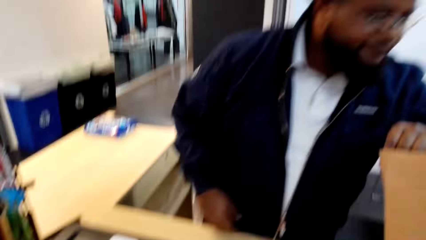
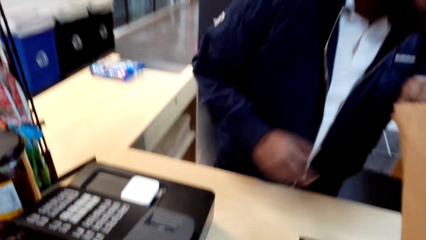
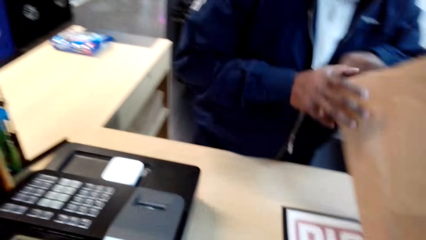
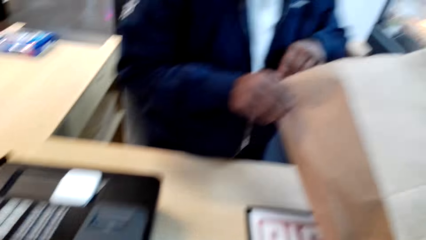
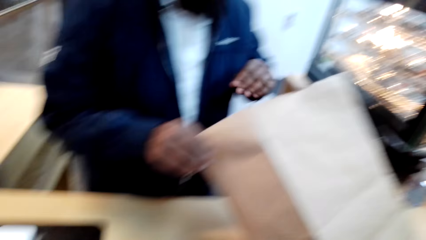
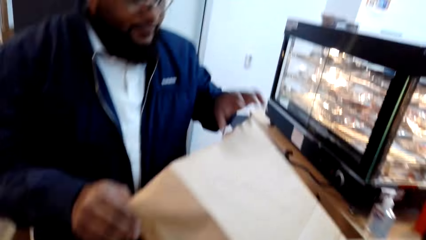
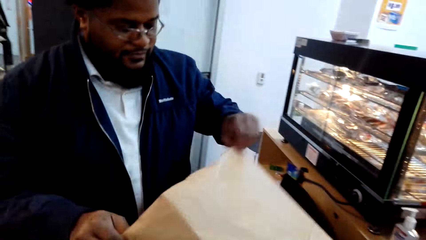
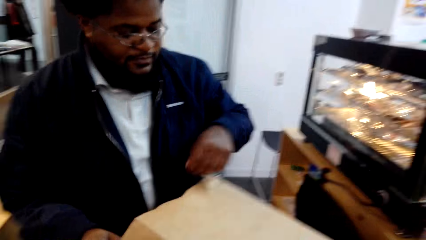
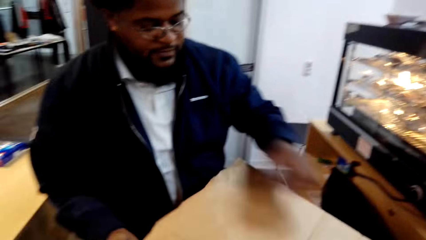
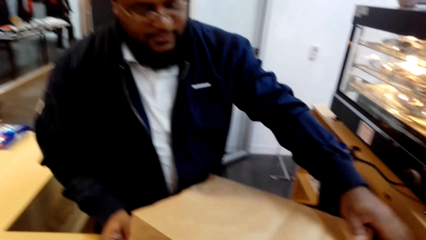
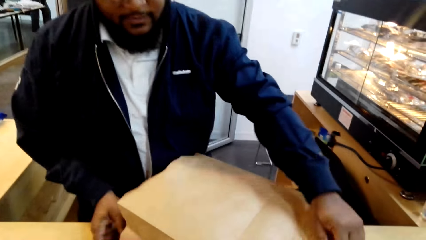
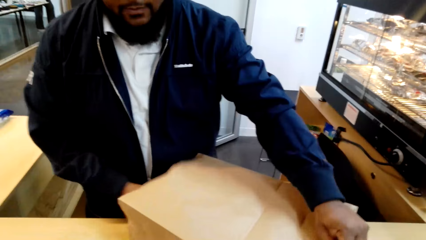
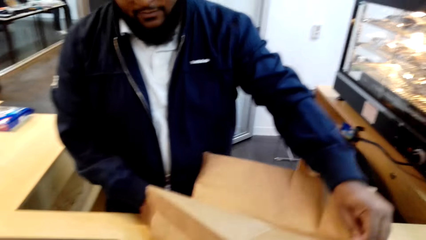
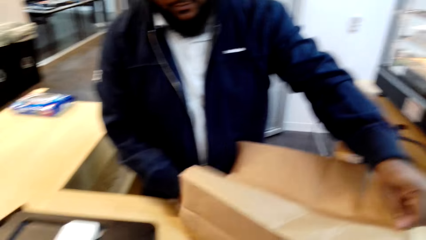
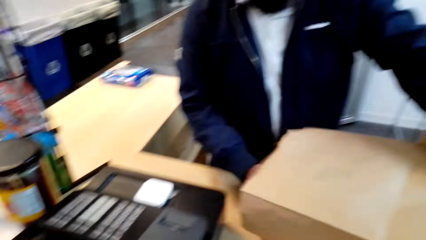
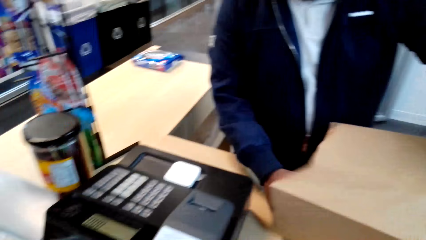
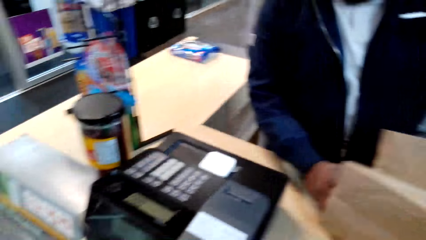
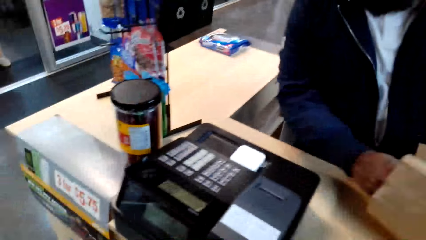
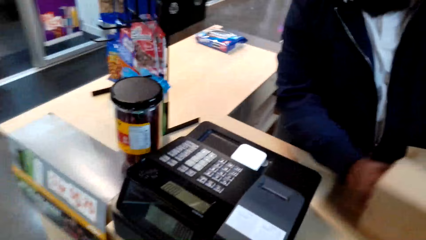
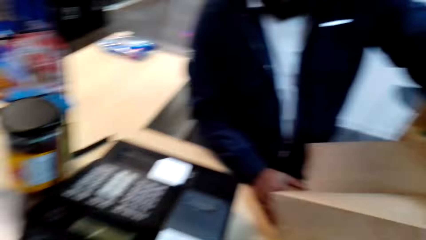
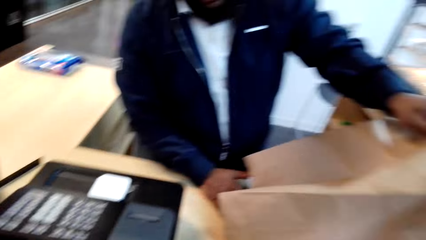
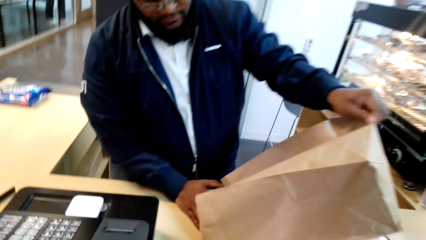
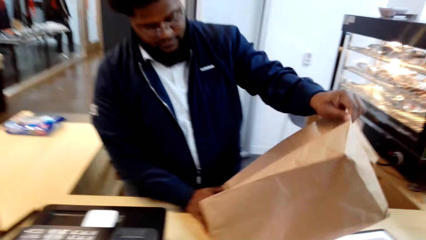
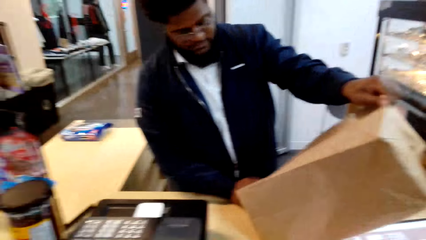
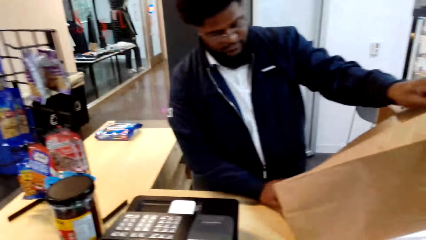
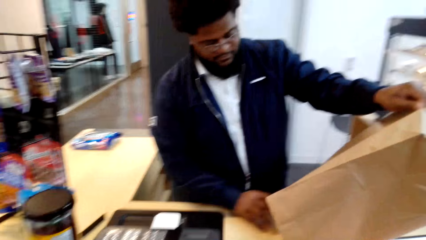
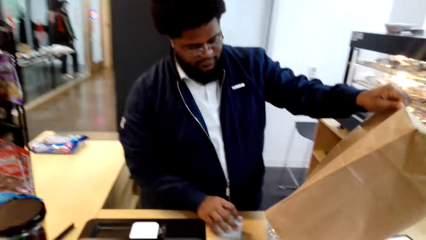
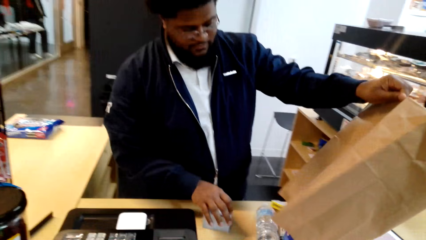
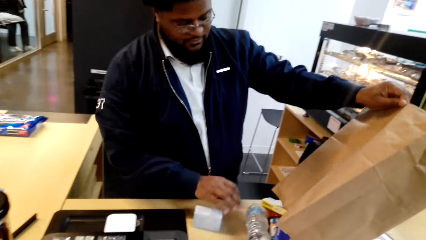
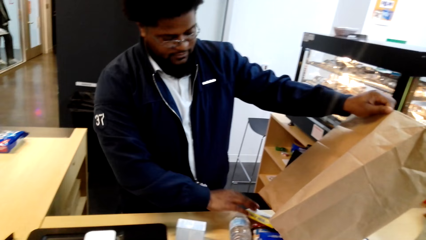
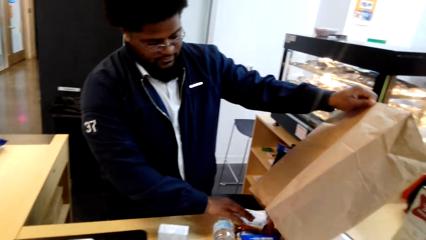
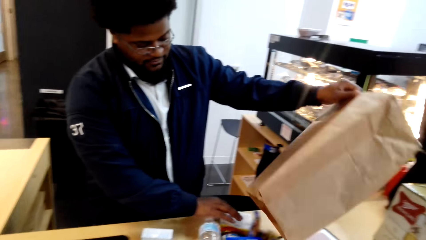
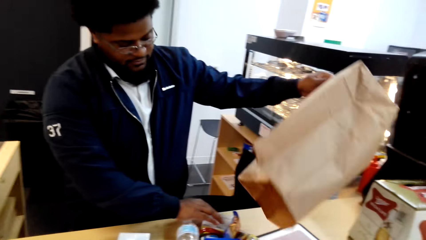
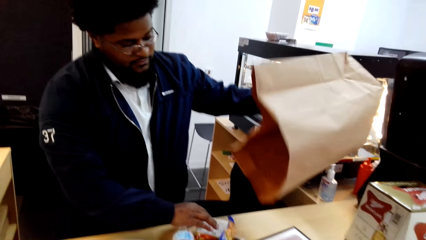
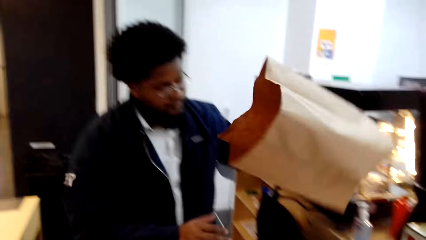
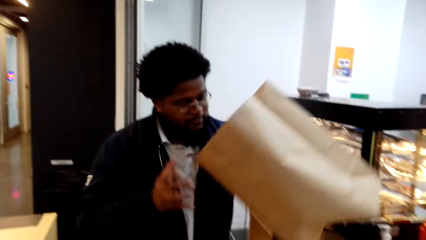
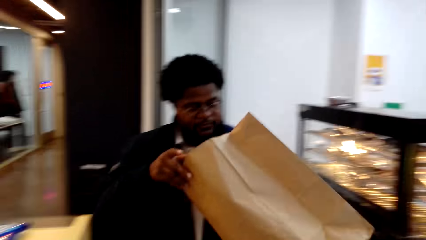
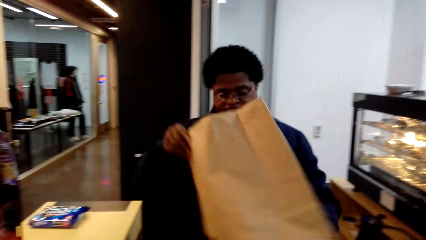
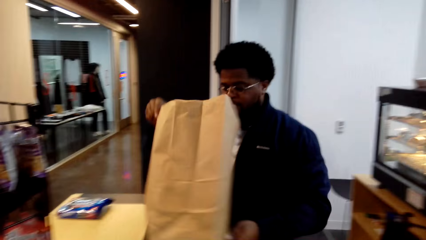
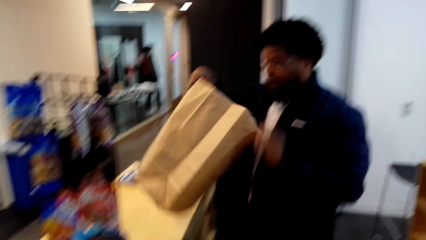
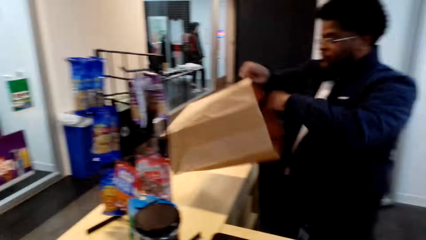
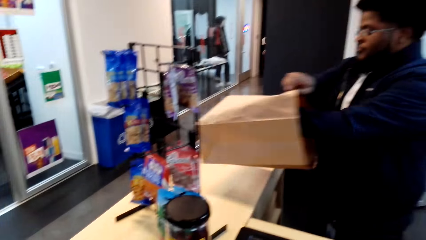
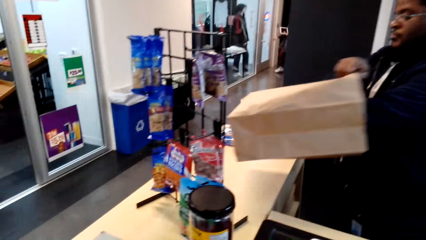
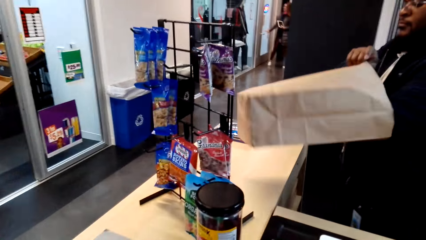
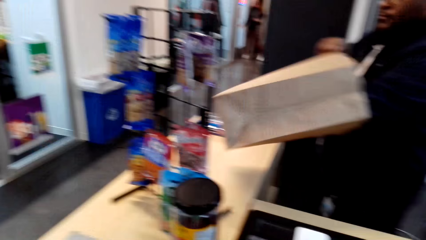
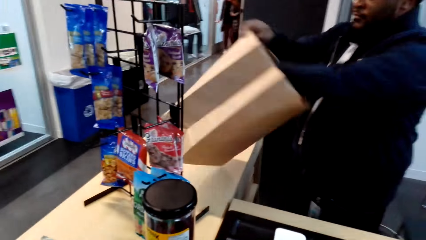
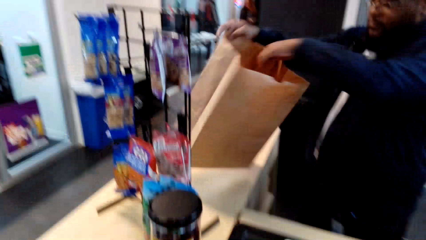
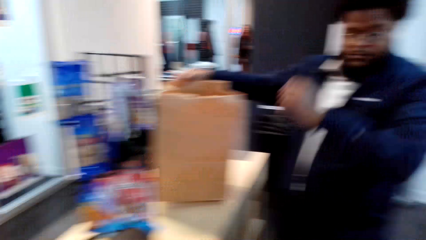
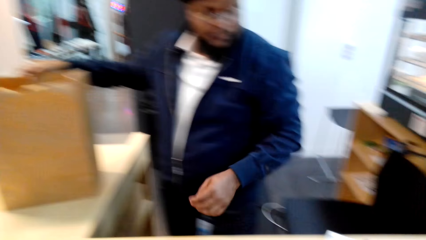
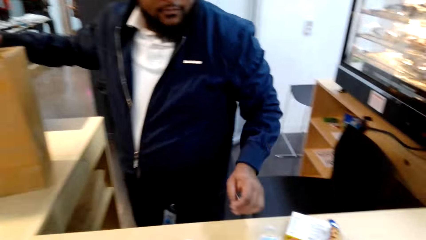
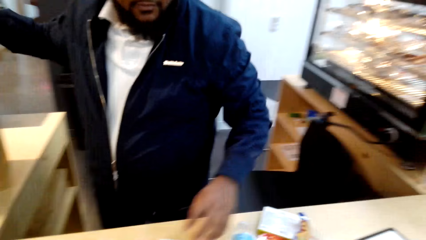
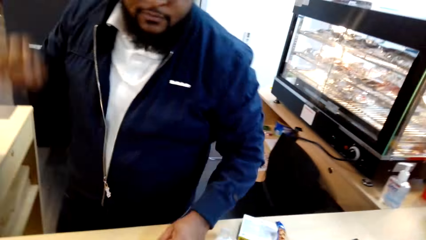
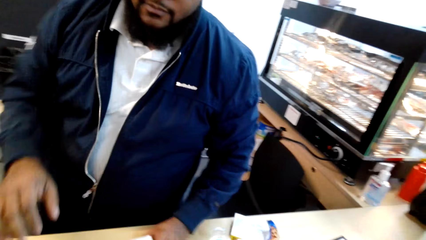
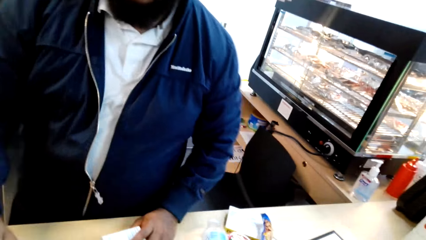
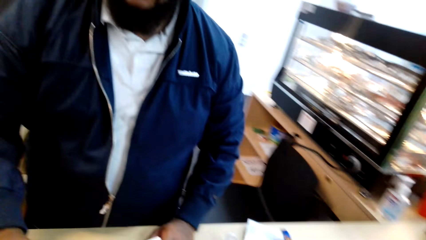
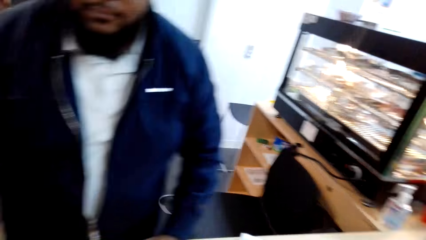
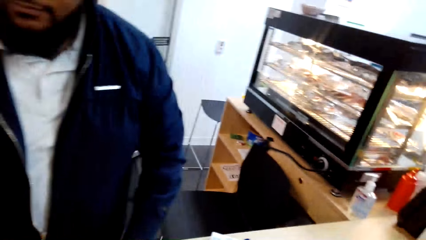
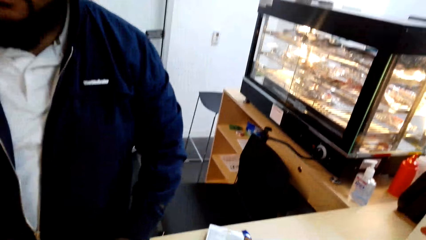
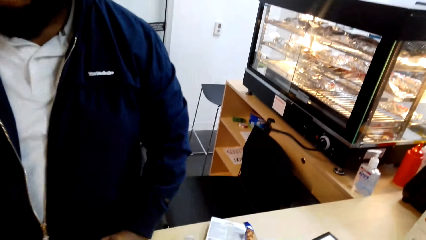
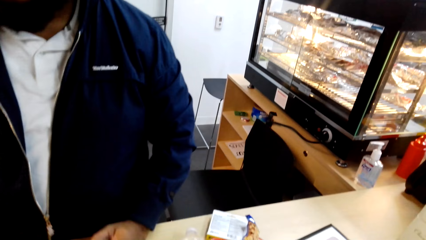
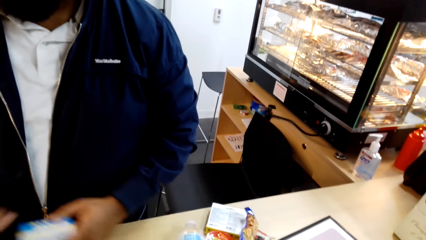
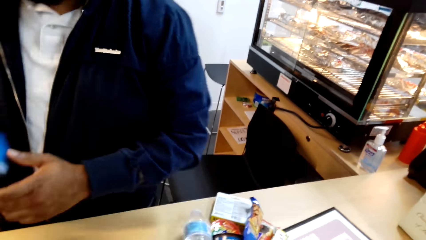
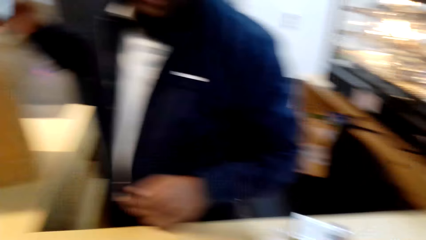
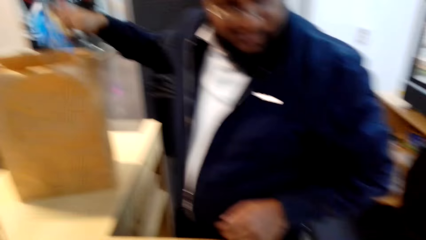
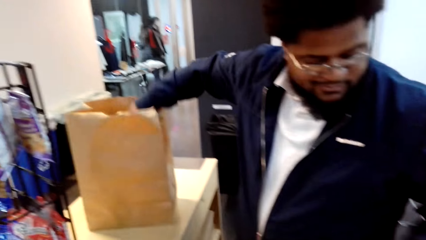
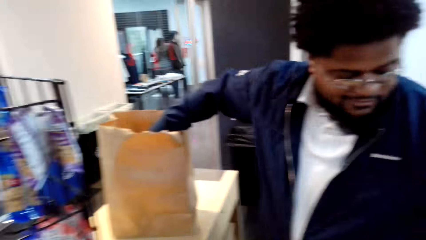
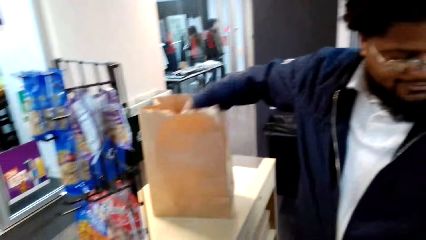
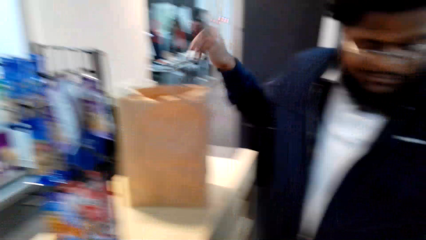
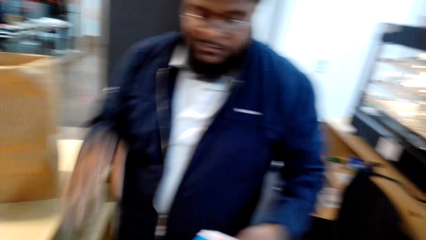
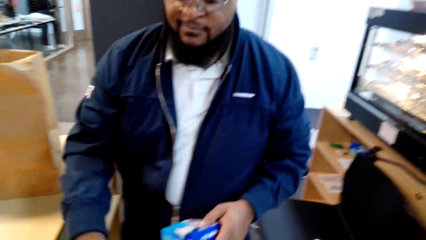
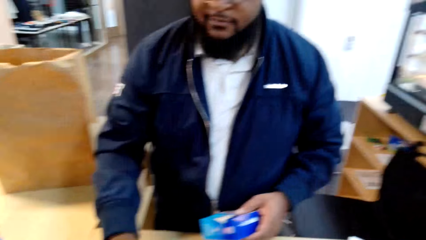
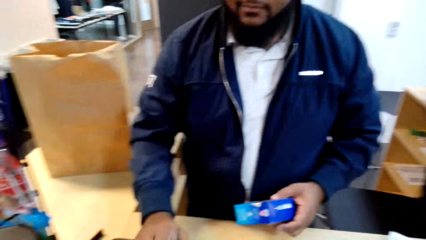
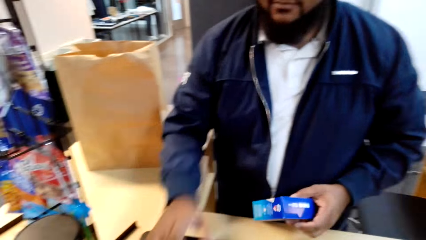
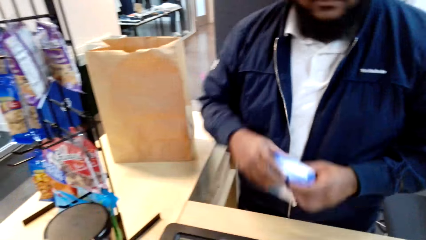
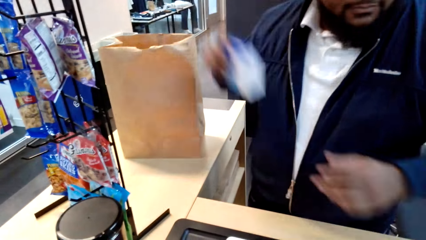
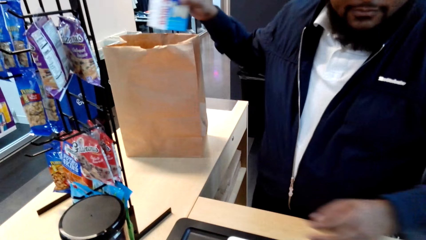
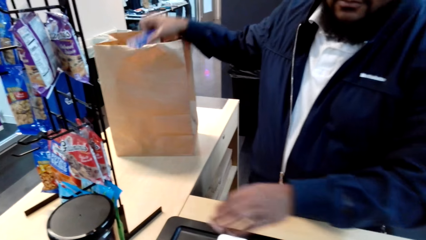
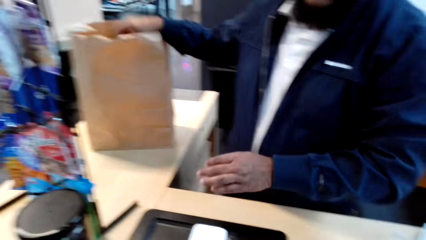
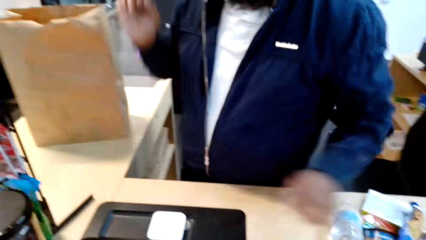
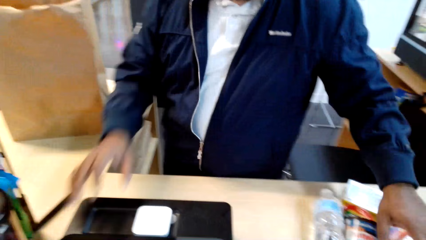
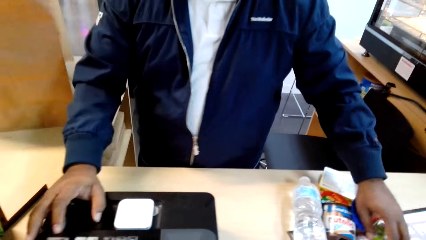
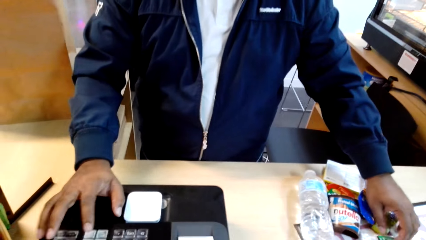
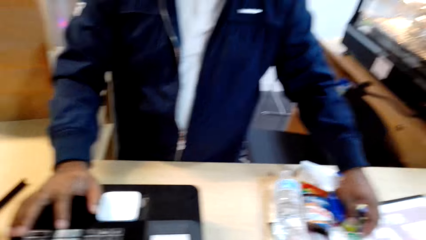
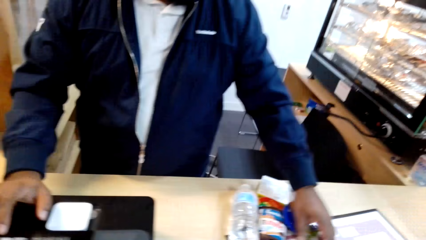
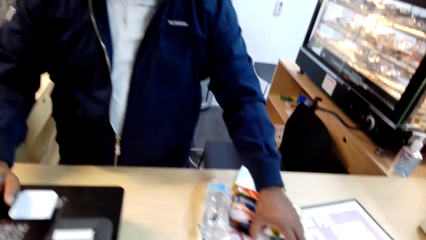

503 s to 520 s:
The man picks up the bag. He looks in the packet. He pours the items on the counter. He looks in the packet. He puts down the packet. He puts the items in the packet. He takes the items on the counter. He puts the items in the packet.
